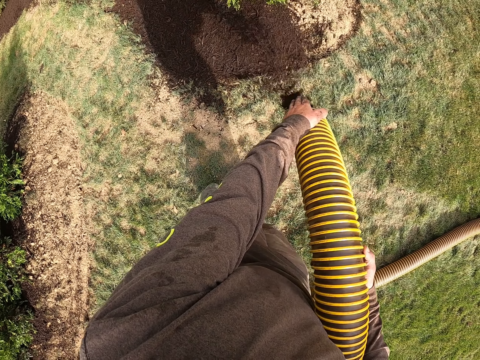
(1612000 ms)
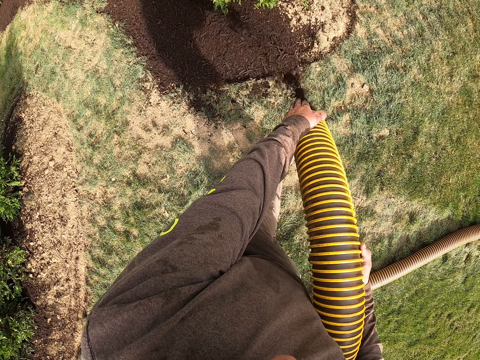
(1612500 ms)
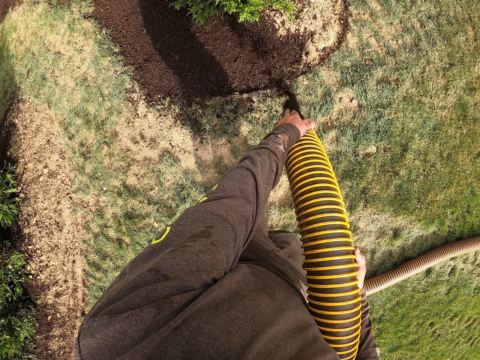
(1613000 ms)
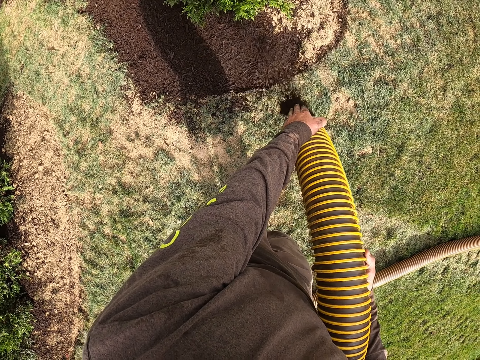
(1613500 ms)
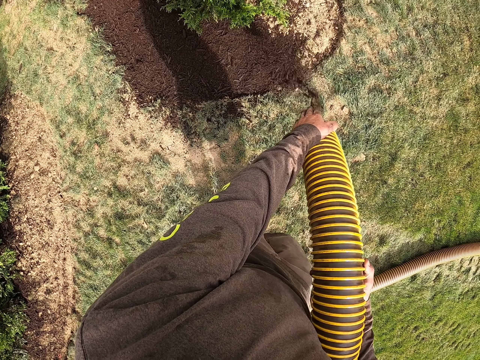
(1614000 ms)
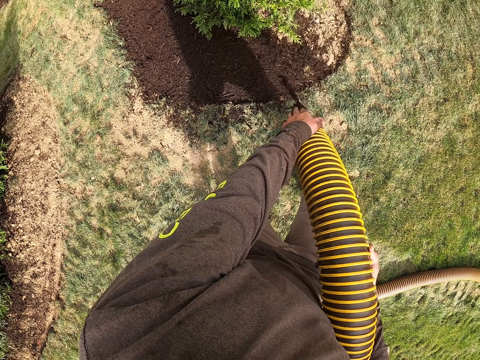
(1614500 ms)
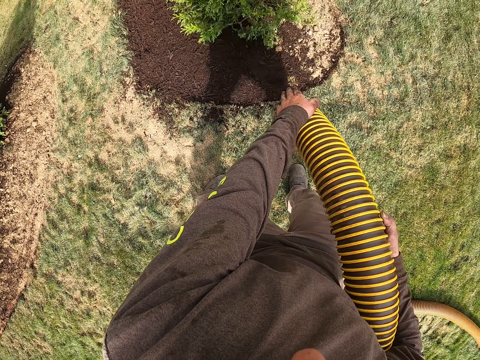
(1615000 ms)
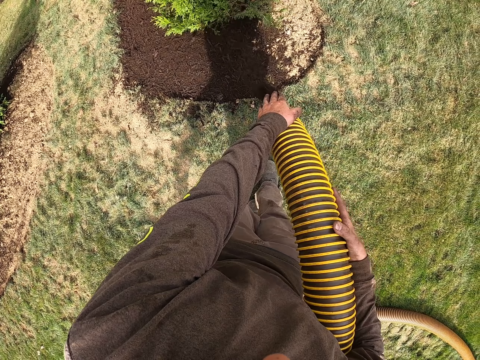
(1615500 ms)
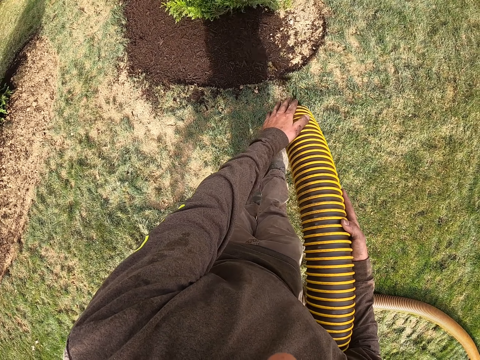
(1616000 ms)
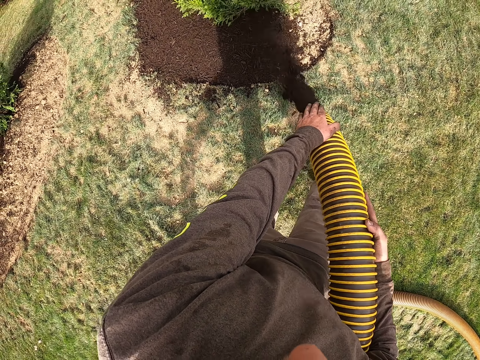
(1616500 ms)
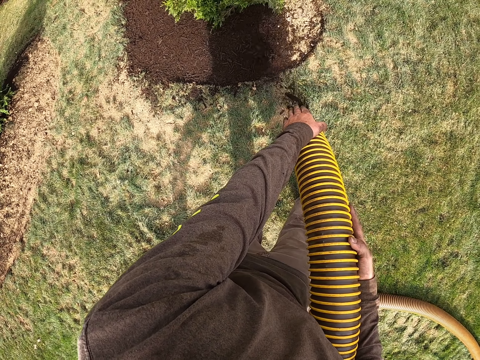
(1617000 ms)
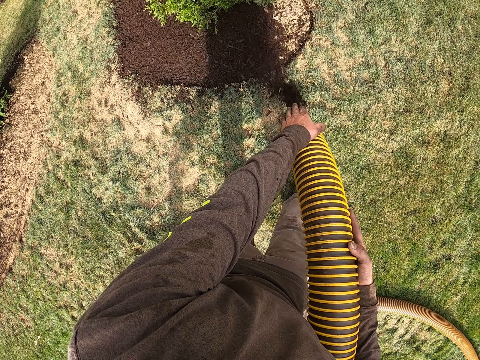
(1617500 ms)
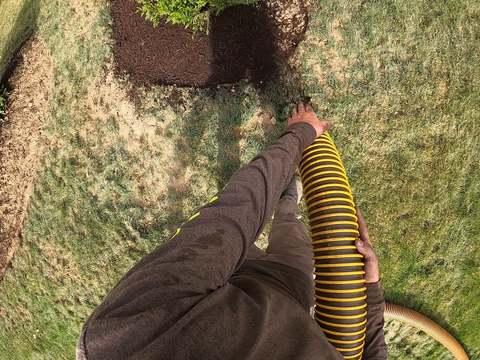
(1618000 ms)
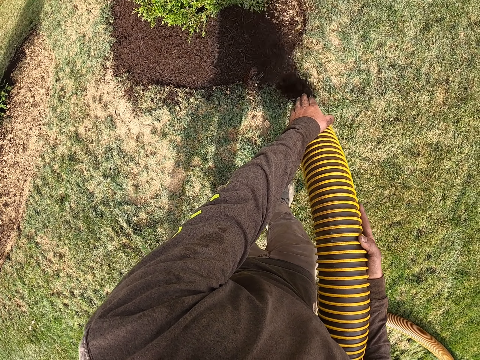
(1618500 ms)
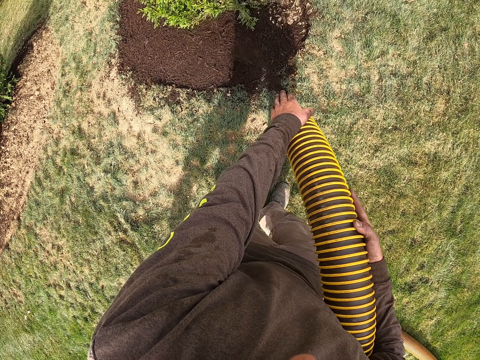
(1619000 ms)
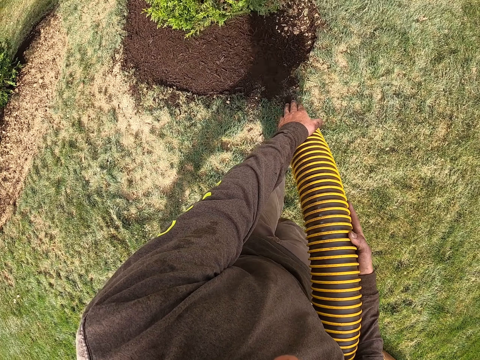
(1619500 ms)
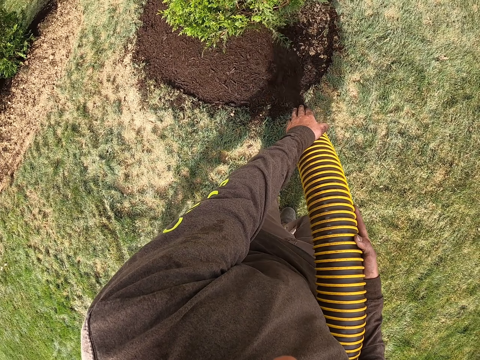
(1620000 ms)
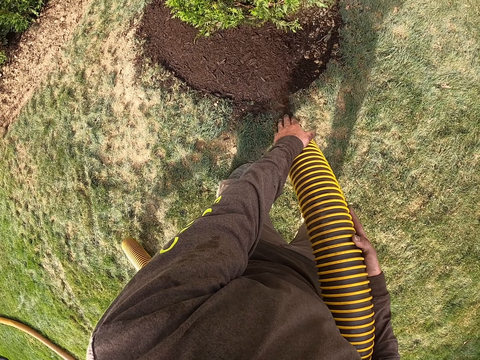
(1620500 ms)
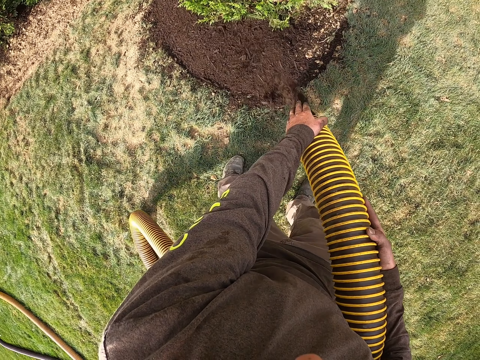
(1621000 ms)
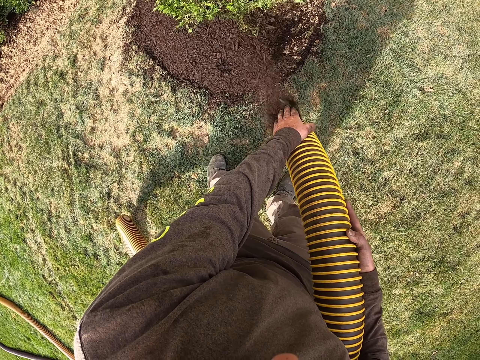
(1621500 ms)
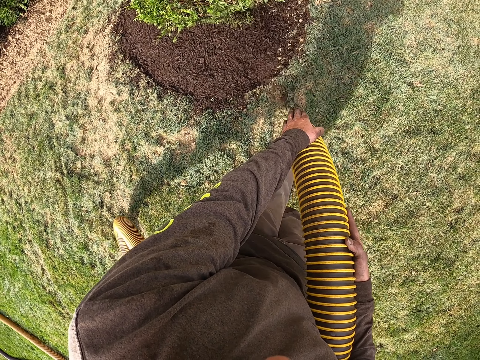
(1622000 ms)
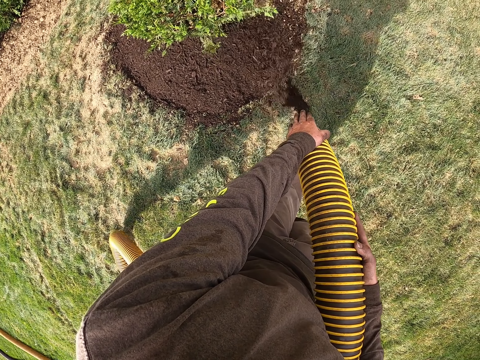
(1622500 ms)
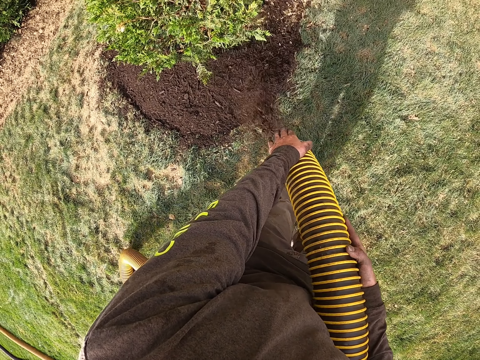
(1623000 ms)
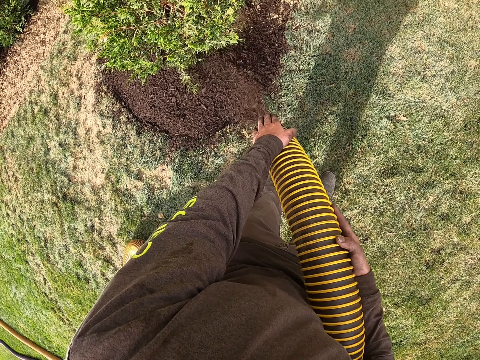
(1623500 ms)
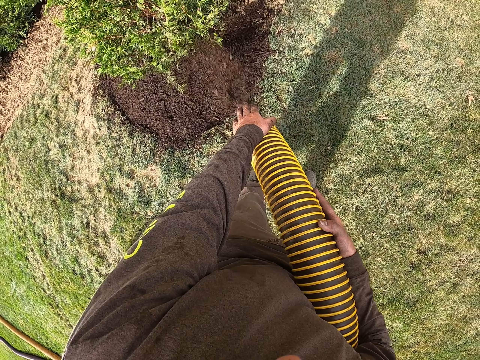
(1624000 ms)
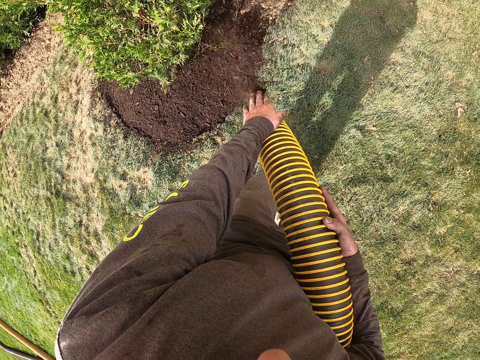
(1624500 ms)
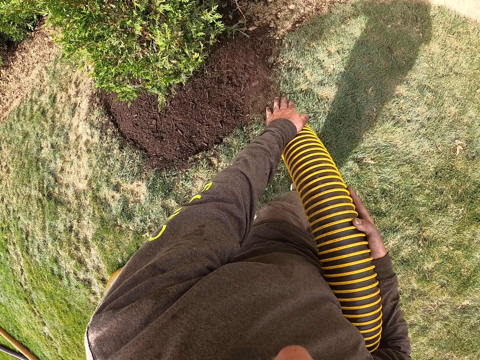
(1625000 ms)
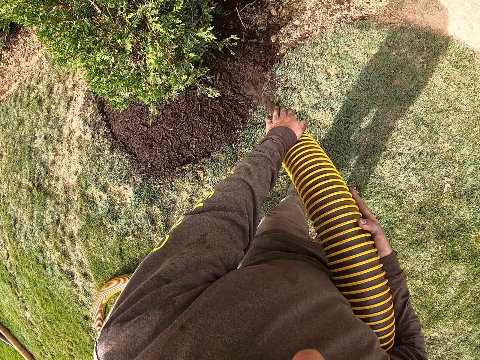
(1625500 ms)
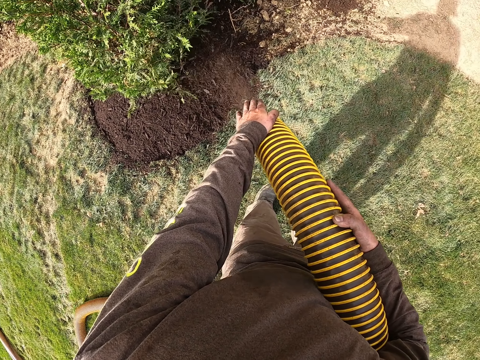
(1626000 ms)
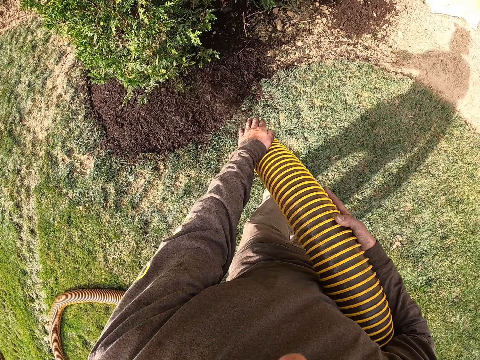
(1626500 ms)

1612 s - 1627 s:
The camera wearer pours the manure around the tree. They hold the pipe with both hands.

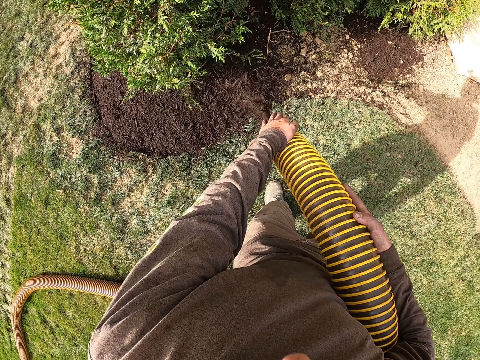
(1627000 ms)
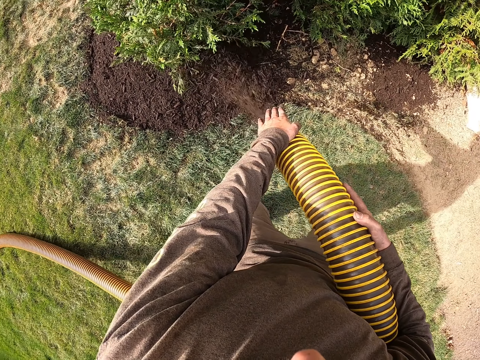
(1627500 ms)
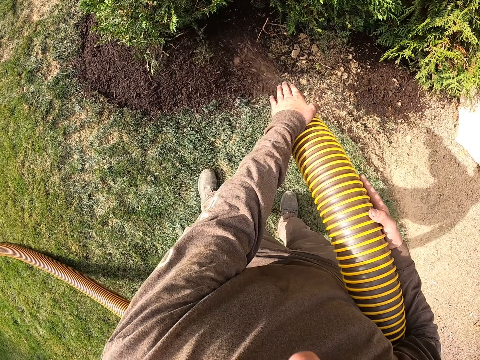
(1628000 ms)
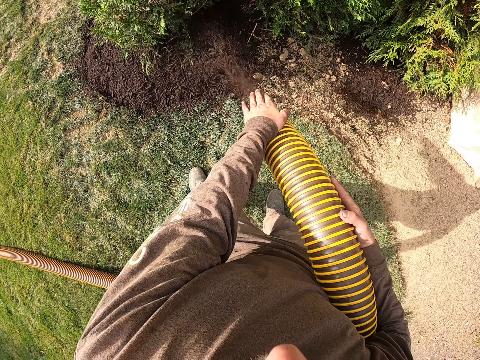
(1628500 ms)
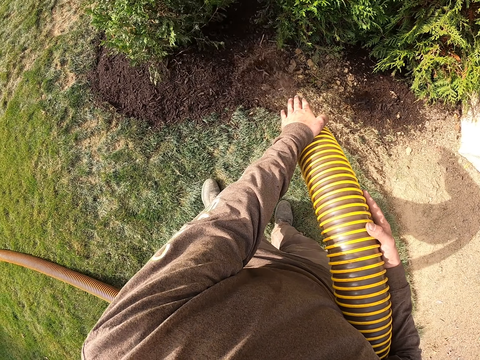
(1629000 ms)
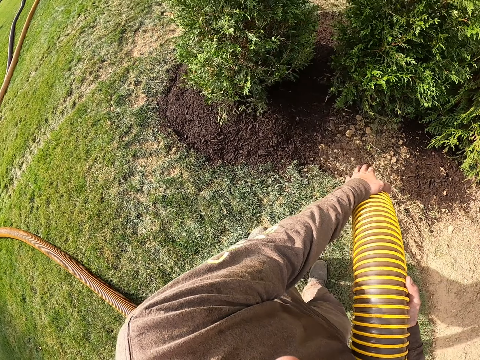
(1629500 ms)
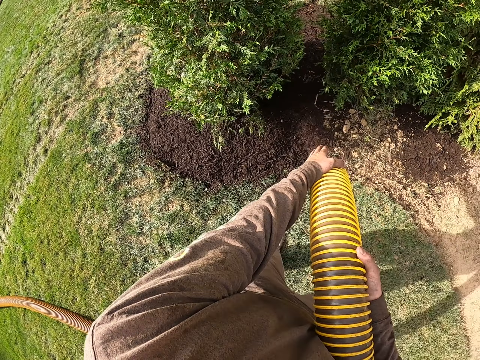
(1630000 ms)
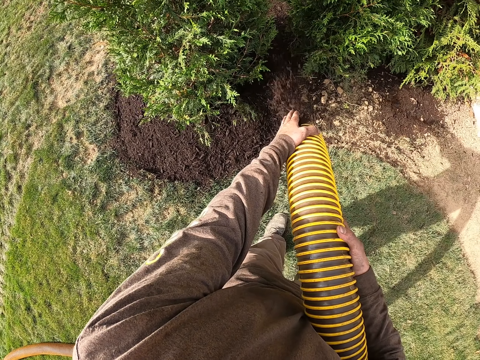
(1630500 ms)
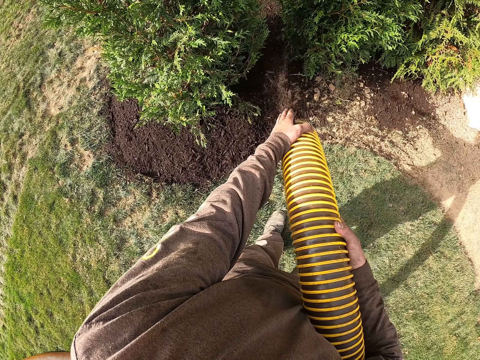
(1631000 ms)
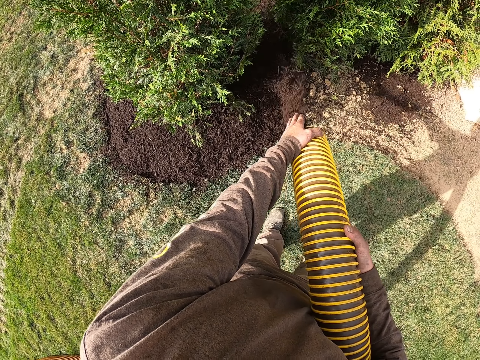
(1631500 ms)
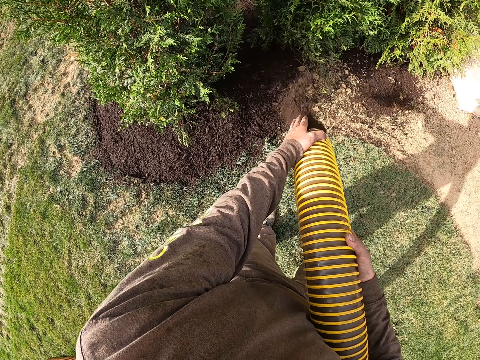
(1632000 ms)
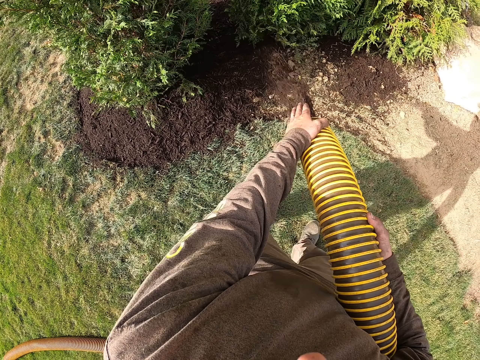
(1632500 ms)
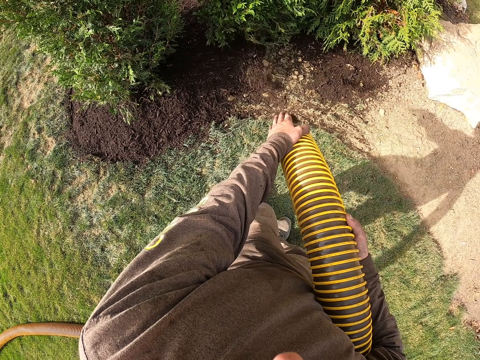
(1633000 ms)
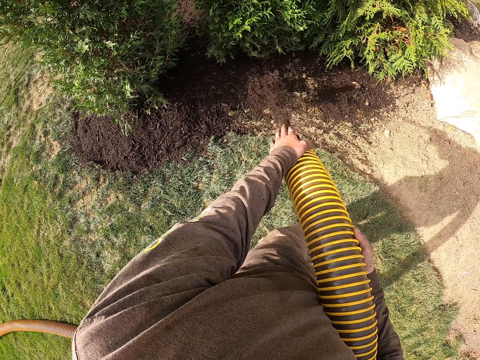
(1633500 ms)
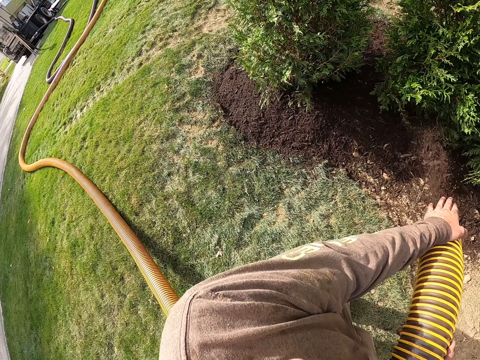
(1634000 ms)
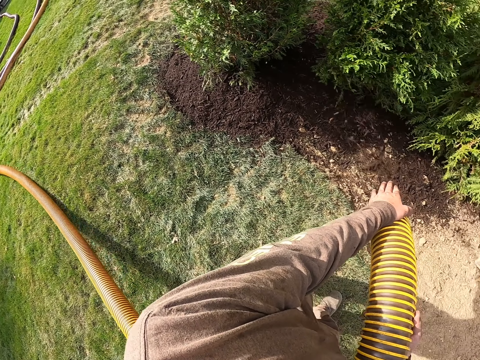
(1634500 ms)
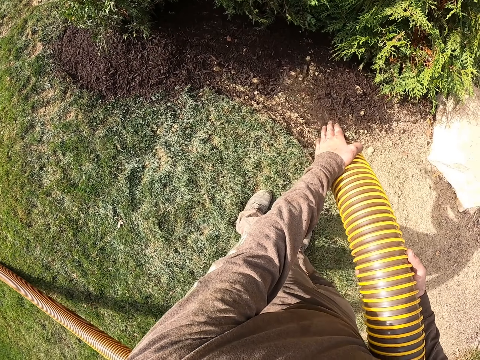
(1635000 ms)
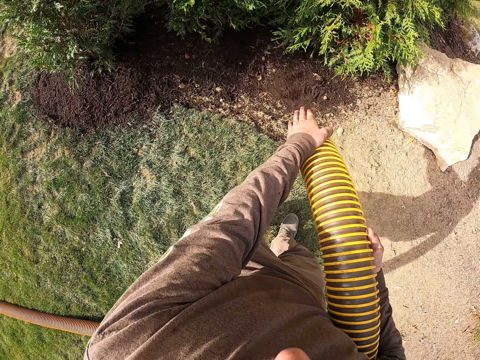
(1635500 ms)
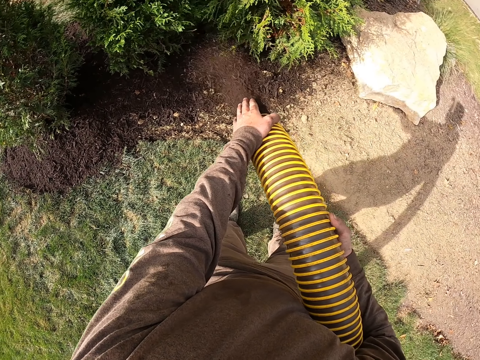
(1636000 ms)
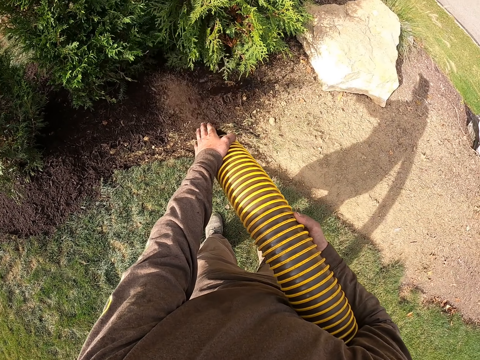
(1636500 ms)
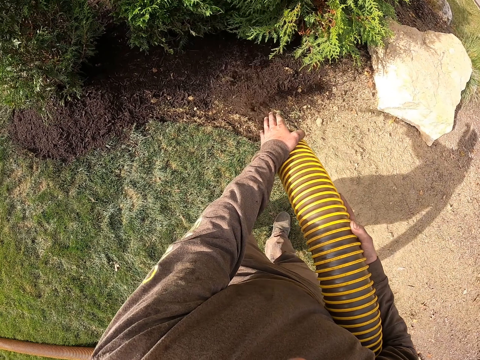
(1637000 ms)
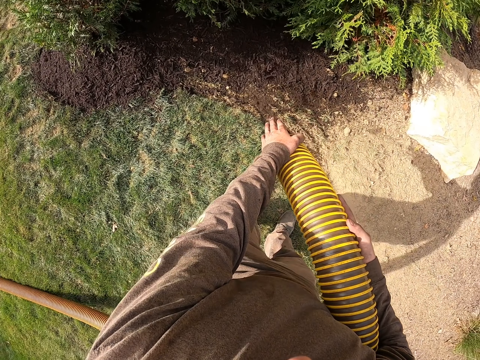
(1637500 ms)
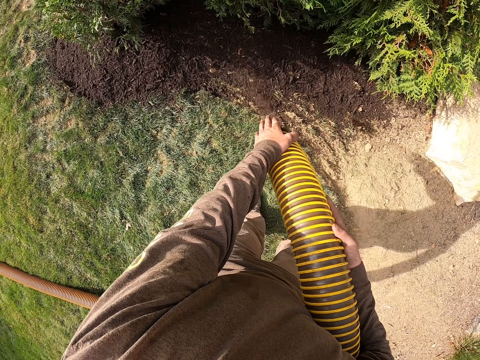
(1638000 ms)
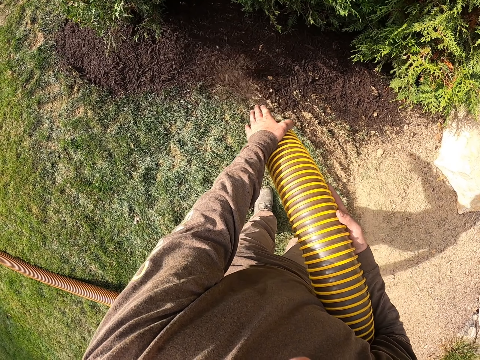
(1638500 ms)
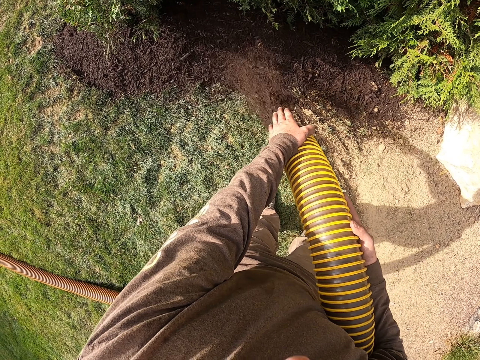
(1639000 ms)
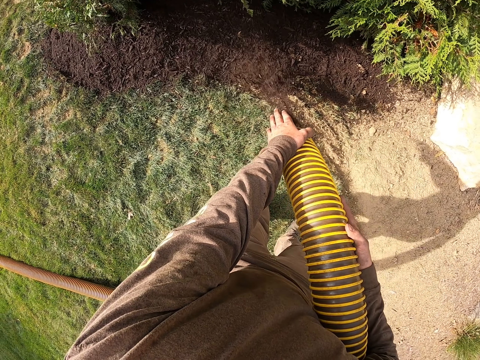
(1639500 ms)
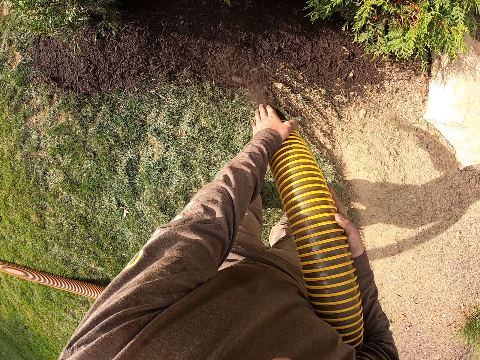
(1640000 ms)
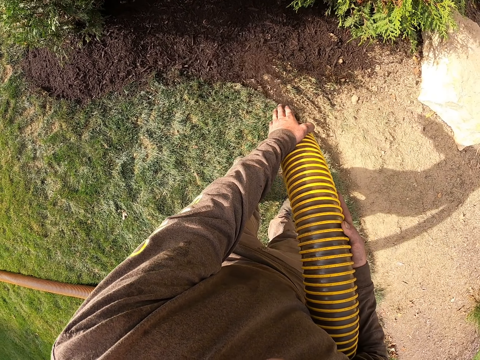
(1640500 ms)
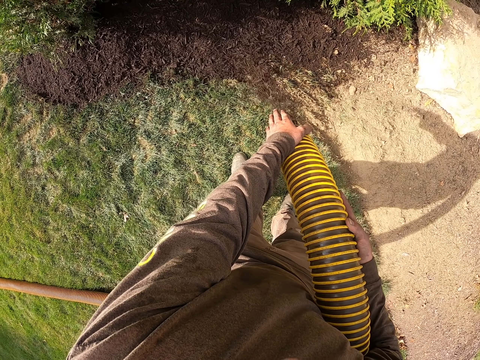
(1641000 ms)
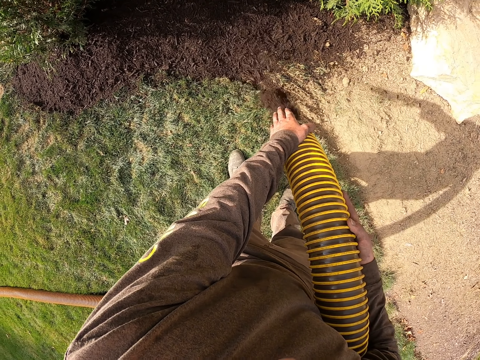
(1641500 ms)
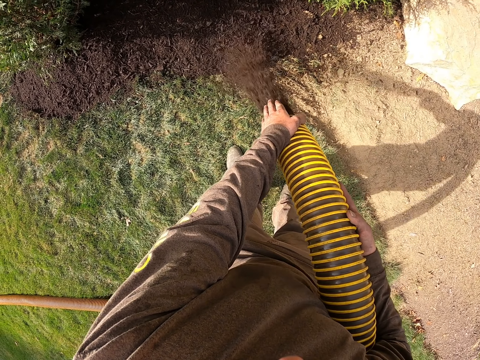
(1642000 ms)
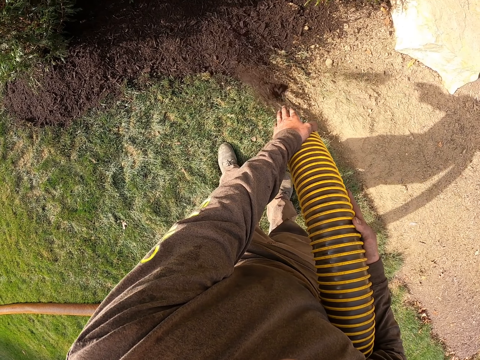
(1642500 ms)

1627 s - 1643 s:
The camera wearer stands beside the flower. They walk on the field. They look at the manure suction pipe on the grass.
